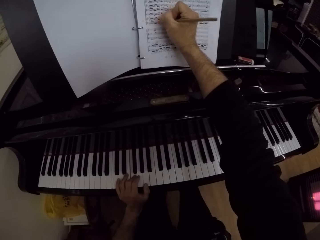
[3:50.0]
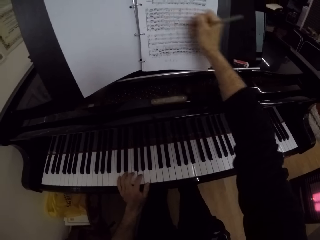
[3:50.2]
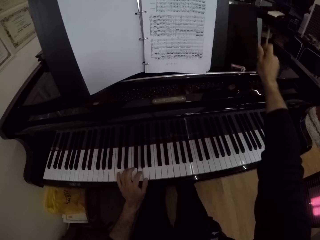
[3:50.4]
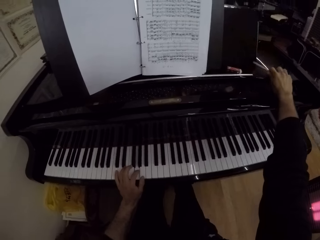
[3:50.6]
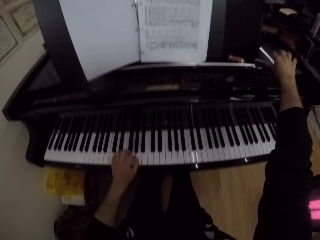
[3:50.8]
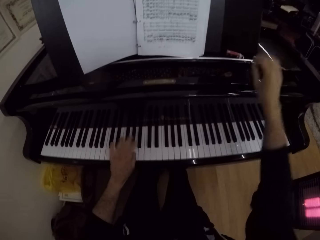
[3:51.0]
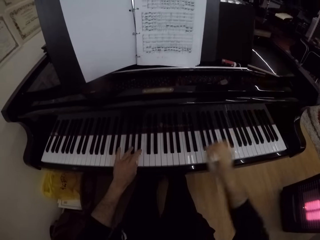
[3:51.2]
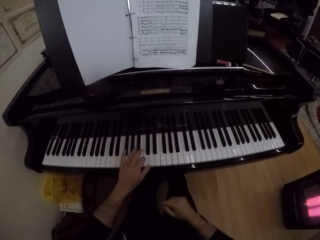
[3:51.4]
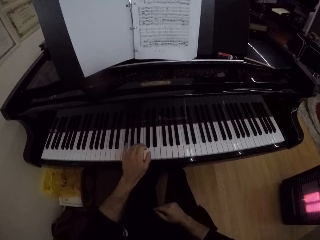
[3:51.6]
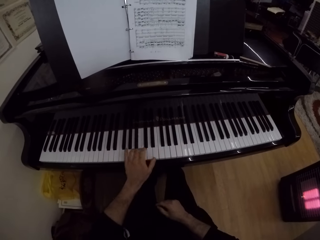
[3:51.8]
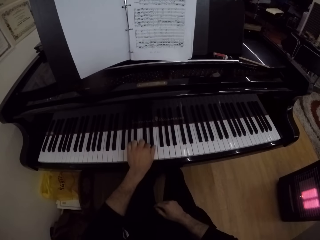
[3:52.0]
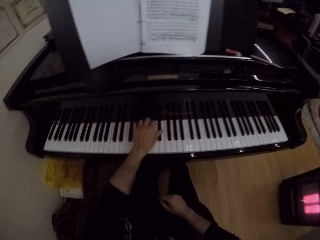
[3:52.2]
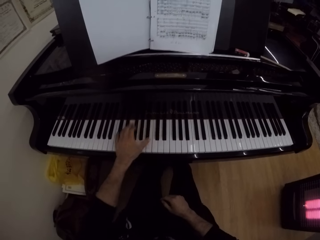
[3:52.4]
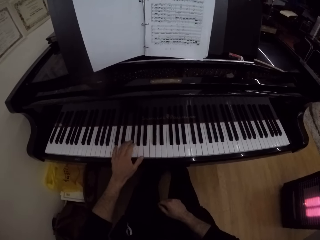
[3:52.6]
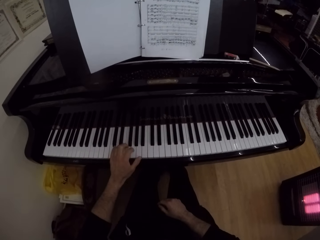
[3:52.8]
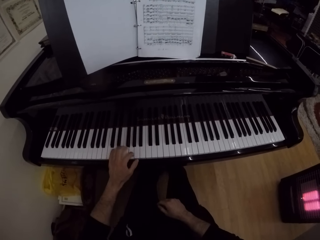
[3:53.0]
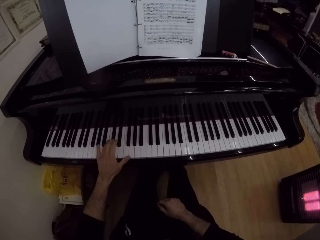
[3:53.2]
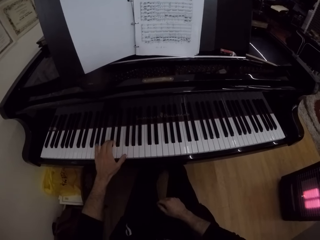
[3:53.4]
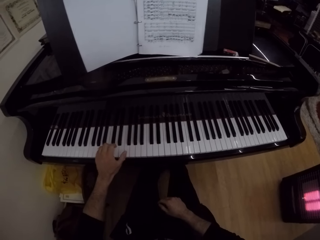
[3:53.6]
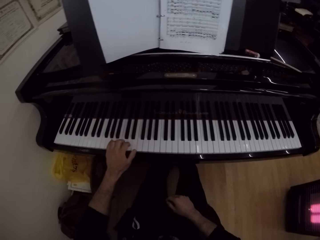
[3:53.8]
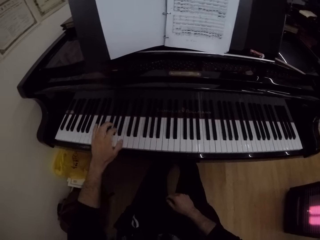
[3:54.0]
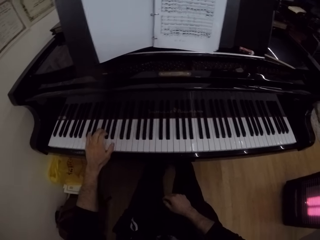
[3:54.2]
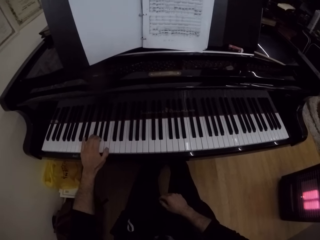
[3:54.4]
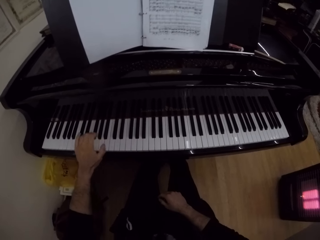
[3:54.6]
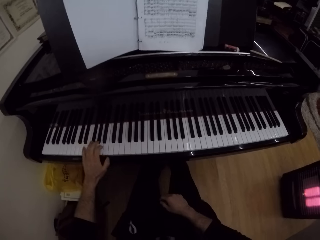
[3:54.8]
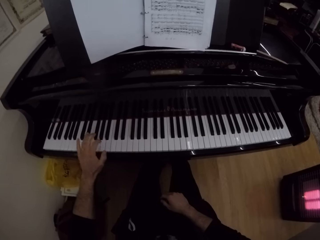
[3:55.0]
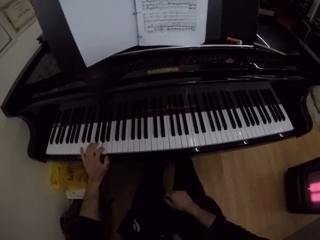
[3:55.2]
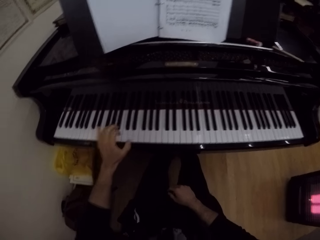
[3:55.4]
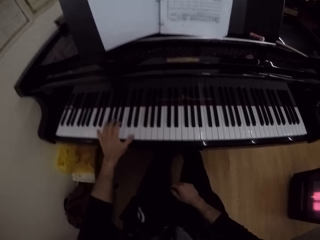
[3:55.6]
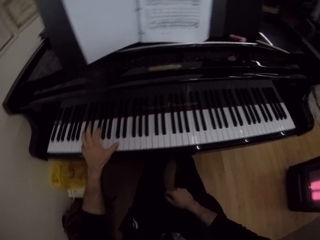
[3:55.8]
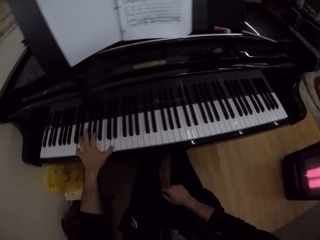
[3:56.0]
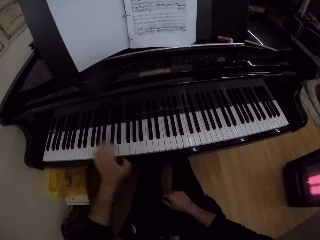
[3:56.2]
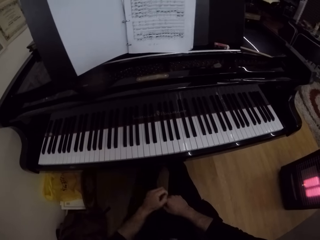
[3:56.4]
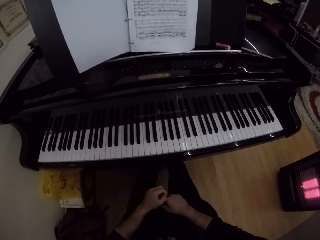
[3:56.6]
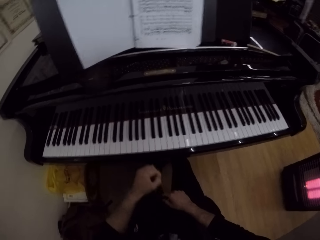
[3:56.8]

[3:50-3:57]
The camera wearer drops the pen on the piano with his right hand, beside the paper. He plays the piano with his left hand.

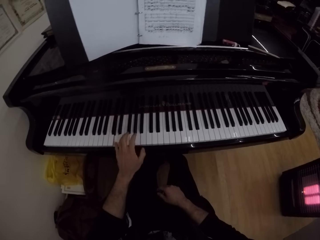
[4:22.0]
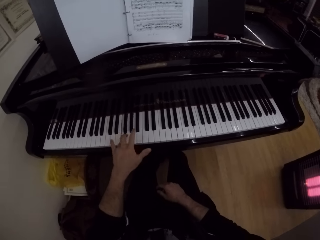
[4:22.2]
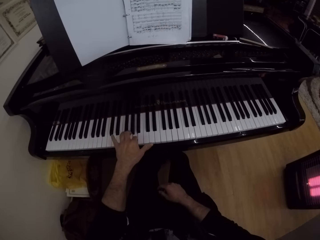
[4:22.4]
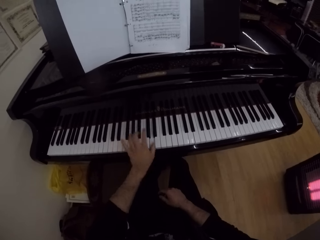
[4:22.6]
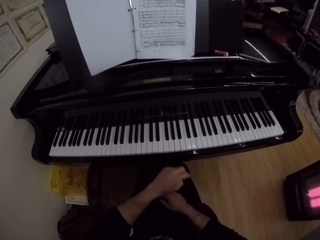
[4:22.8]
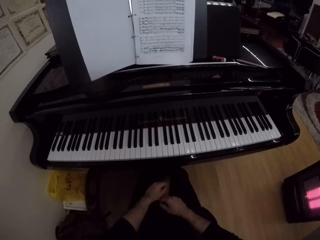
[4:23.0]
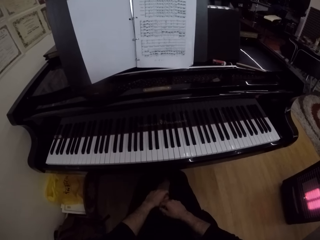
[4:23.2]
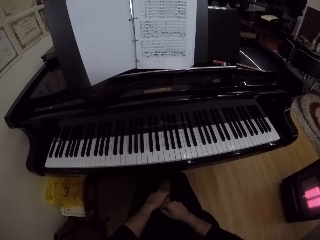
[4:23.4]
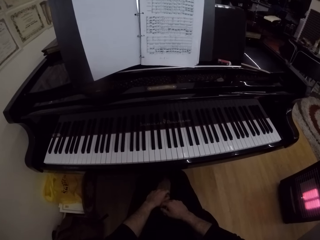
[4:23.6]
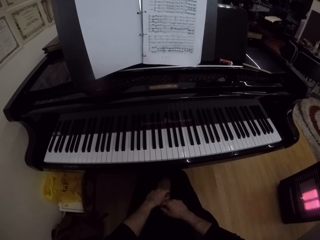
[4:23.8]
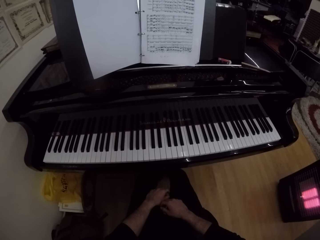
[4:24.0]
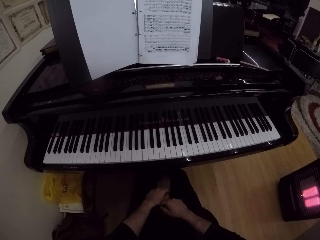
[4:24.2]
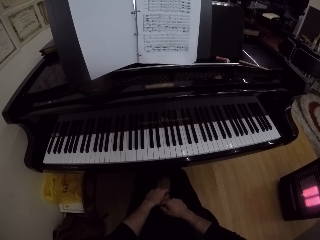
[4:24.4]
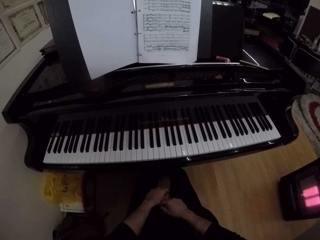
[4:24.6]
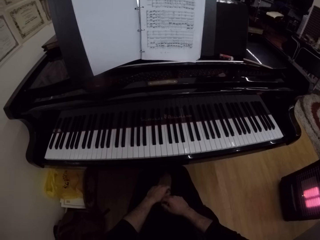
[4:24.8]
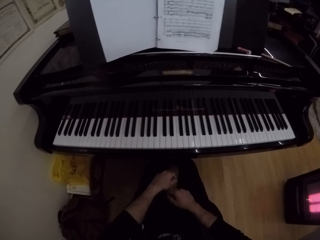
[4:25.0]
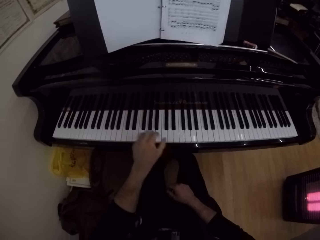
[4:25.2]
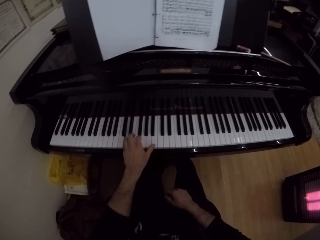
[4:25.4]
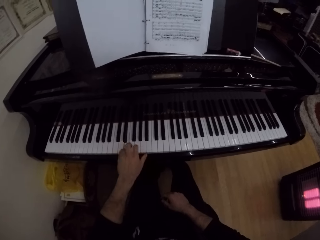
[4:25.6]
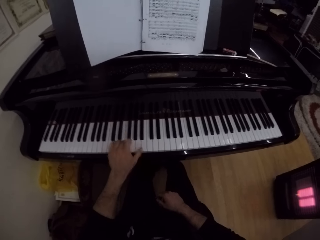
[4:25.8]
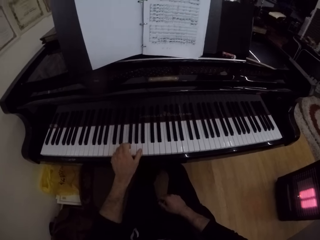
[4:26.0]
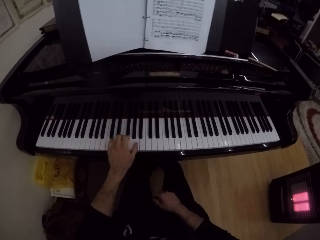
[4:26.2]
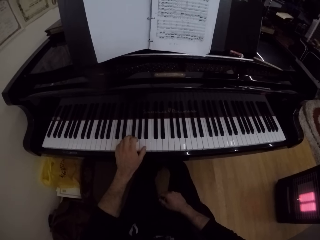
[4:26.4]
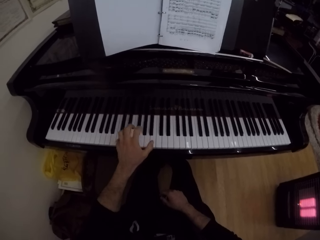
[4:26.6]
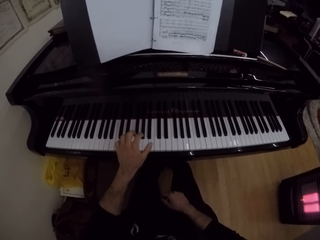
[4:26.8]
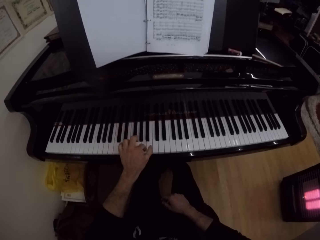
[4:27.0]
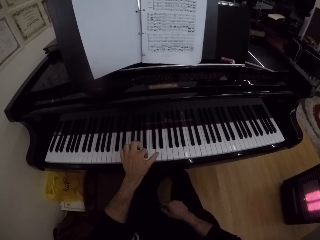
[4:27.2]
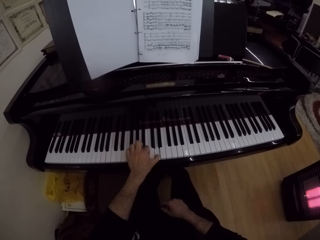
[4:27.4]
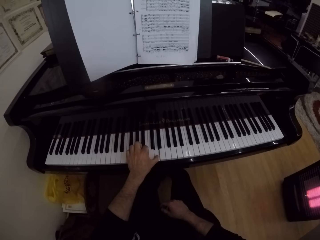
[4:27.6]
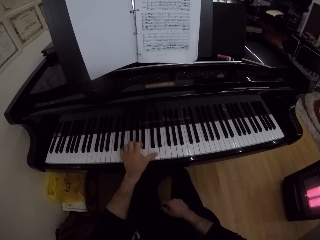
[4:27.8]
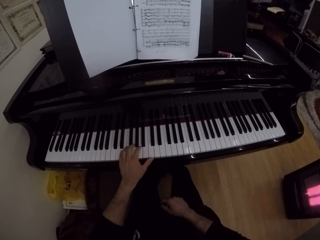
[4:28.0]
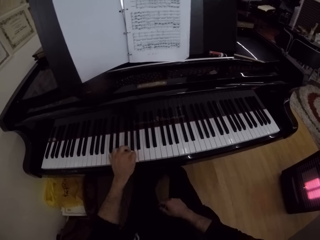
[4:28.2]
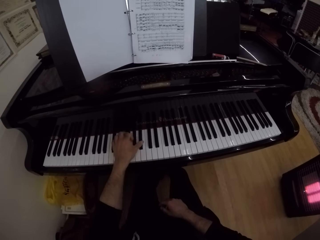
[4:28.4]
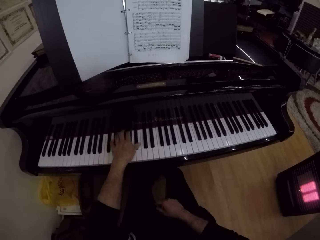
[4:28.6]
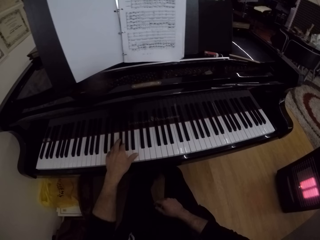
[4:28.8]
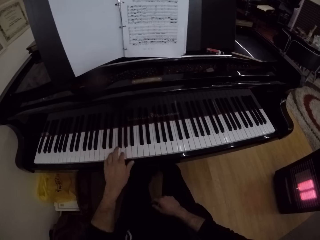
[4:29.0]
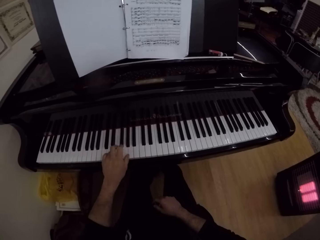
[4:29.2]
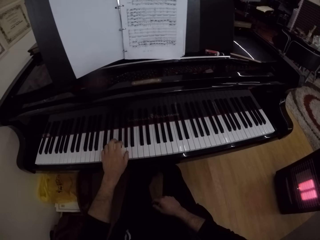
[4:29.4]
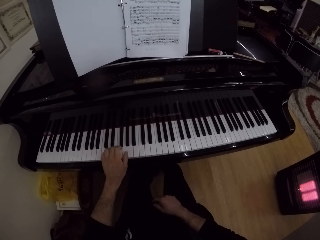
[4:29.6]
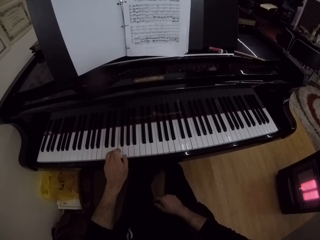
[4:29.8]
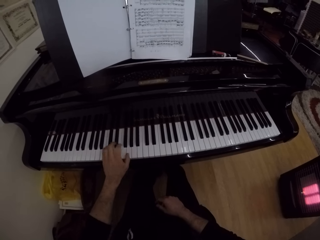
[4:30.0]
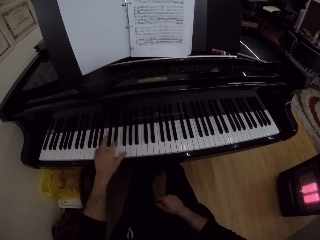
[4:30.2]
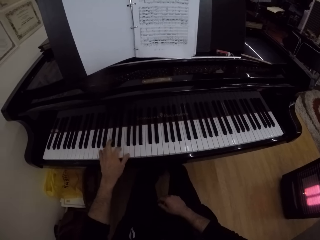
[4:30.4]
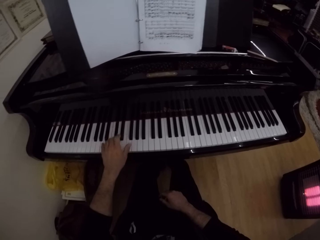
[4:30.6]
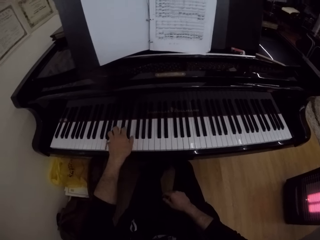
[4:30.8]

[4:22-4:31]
The camera wearer places his hand on the thigh. He plays the piano with his left hand.

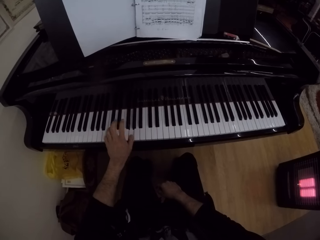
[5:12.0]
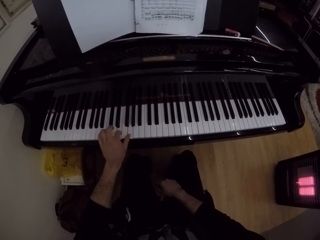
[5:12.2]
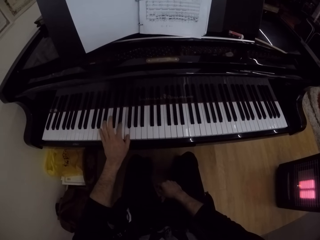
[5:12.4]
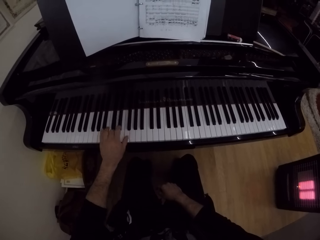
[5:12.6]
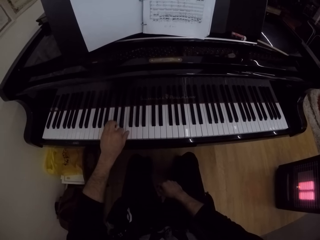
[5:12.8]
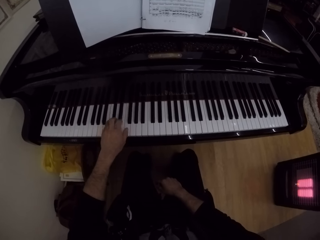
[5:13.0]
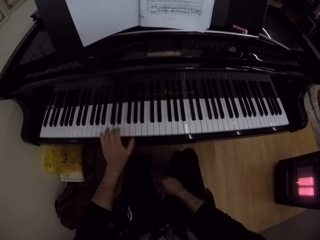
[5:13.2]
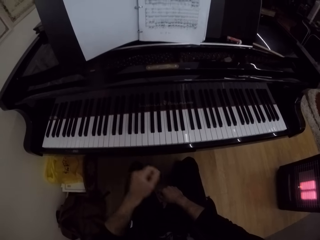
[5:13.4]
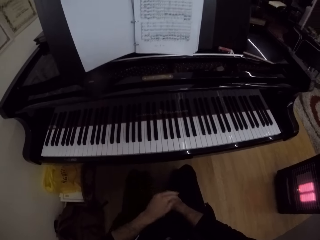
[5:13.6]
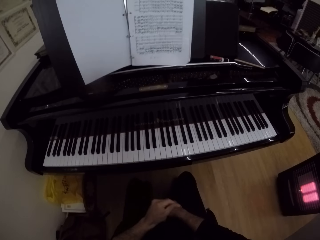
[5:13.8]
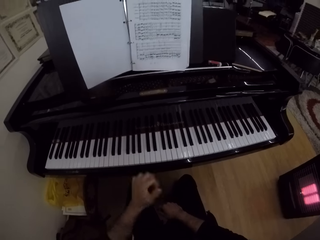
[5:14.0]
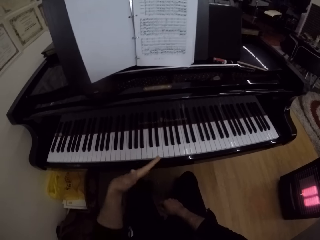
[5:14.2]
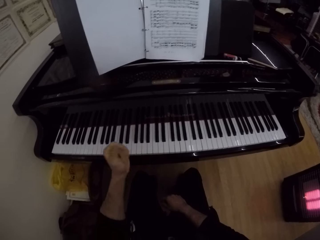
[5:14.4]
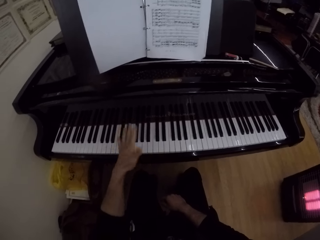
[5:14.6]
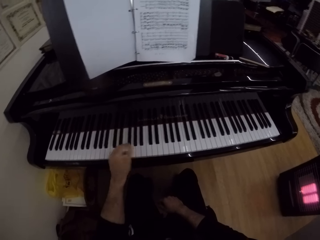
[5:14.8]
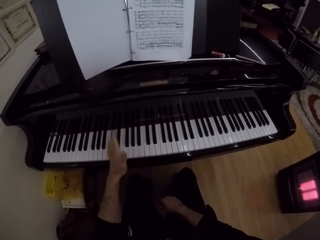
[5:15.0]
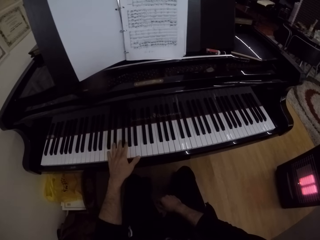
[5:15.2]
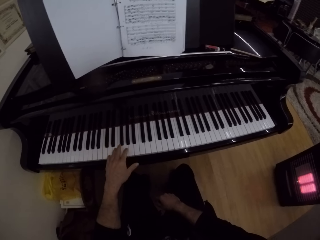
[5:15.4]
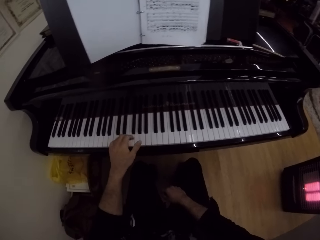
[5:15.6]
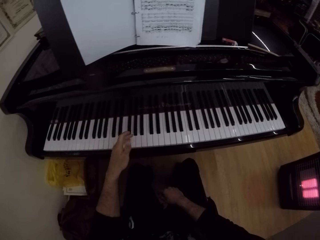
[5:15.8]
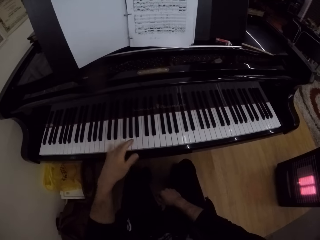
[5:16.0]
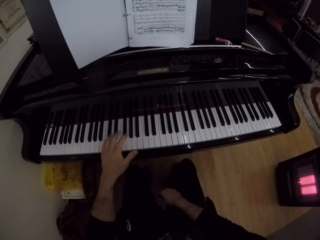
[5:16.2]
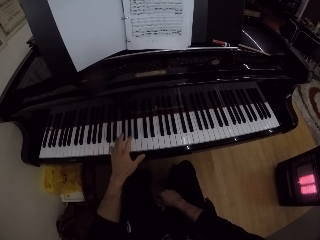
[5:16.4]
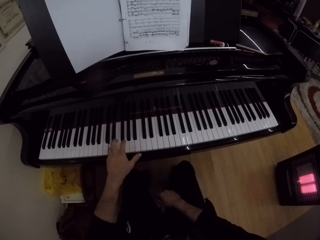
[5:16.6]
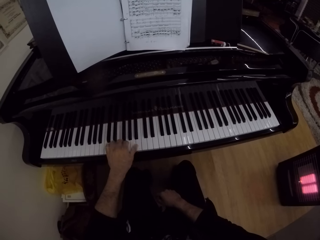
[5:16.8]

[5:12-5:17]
The camera wearer wiggles his left hand. He plays the piano with his left hand.
